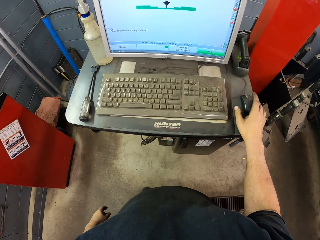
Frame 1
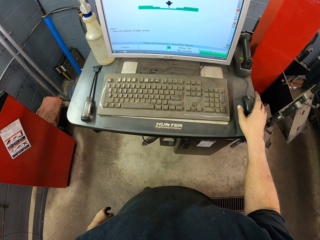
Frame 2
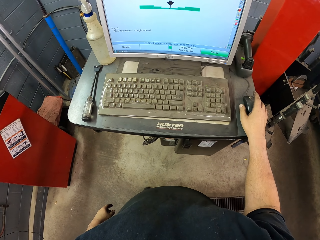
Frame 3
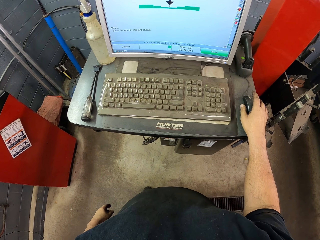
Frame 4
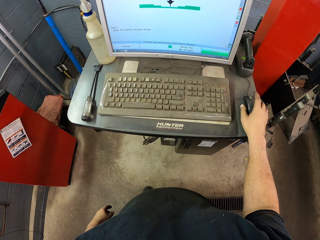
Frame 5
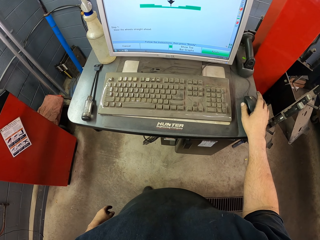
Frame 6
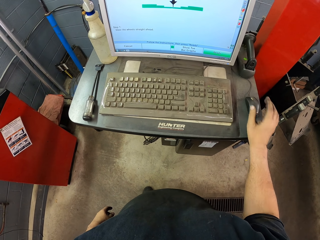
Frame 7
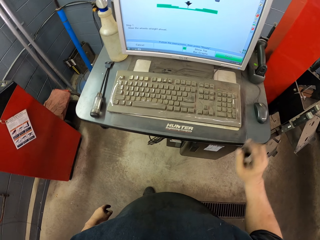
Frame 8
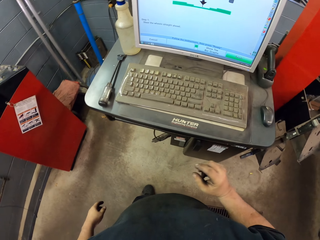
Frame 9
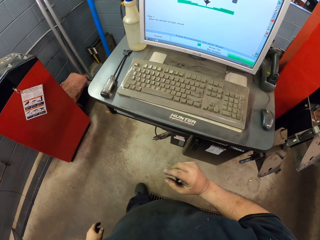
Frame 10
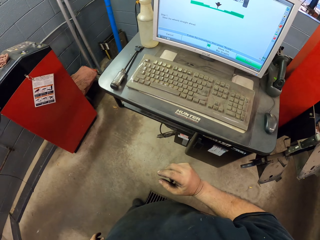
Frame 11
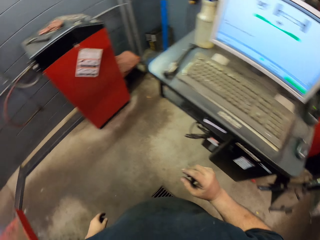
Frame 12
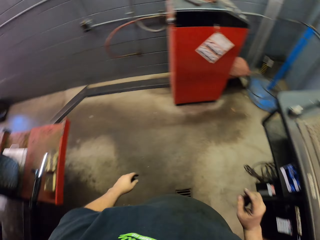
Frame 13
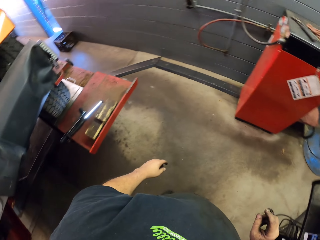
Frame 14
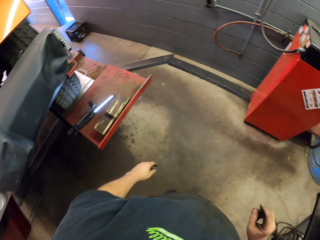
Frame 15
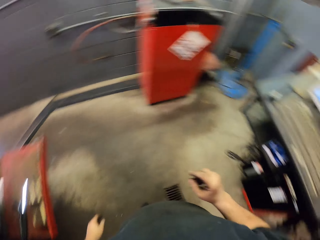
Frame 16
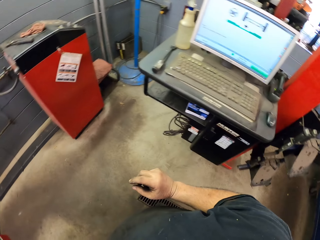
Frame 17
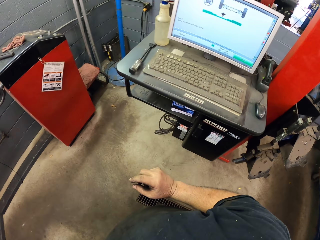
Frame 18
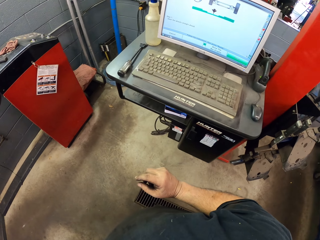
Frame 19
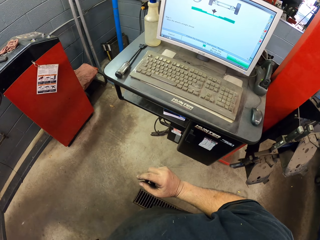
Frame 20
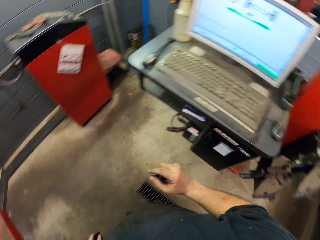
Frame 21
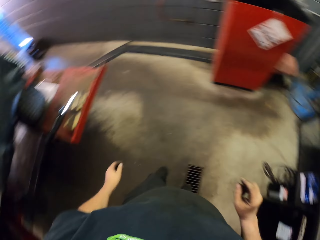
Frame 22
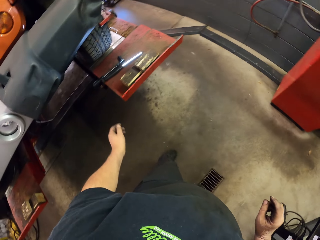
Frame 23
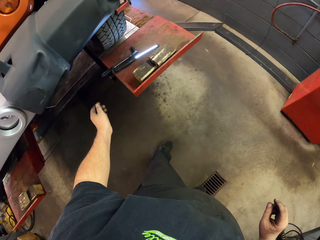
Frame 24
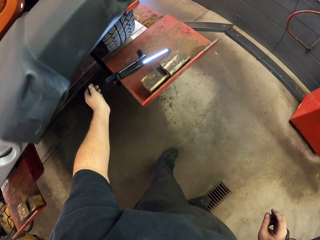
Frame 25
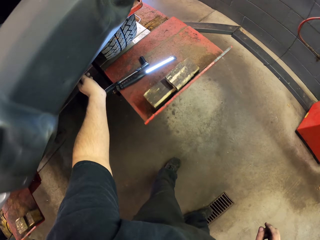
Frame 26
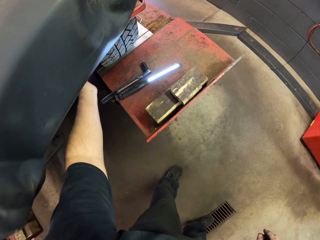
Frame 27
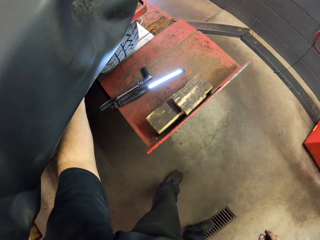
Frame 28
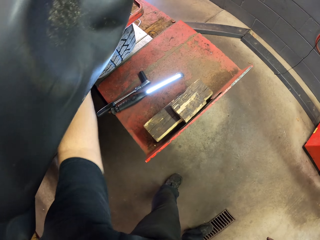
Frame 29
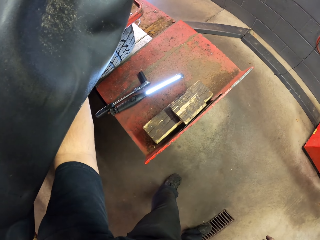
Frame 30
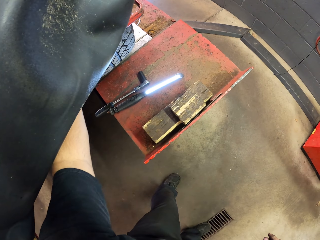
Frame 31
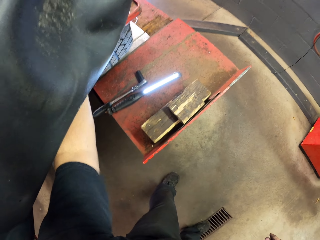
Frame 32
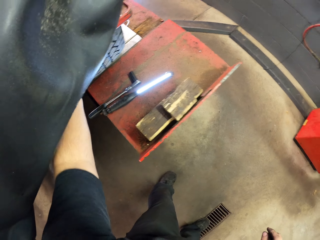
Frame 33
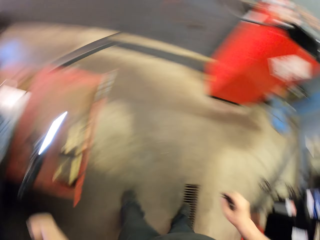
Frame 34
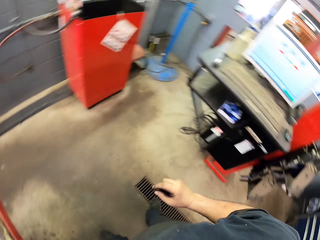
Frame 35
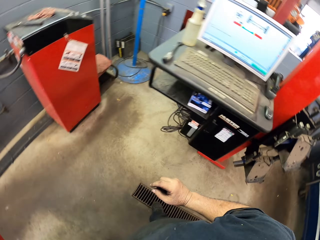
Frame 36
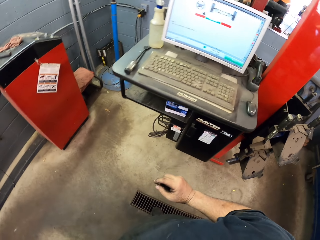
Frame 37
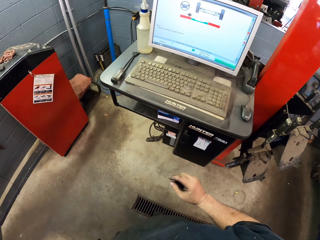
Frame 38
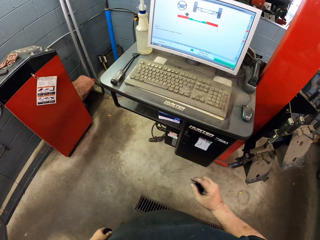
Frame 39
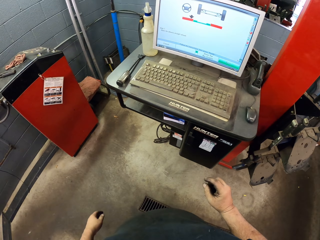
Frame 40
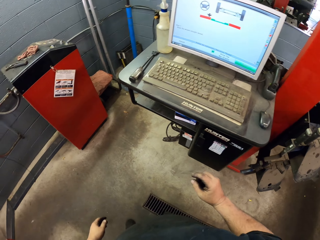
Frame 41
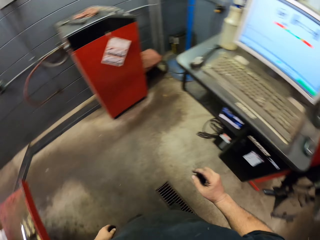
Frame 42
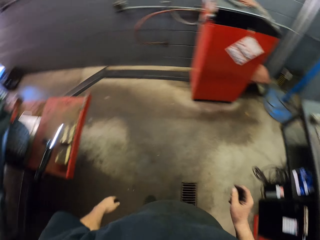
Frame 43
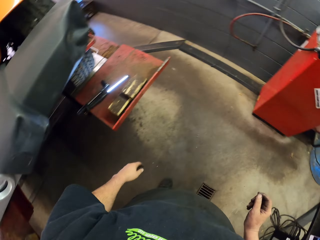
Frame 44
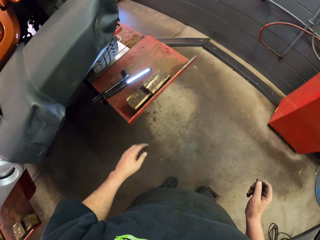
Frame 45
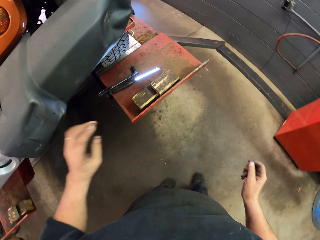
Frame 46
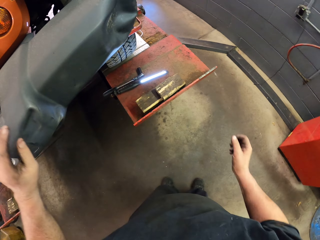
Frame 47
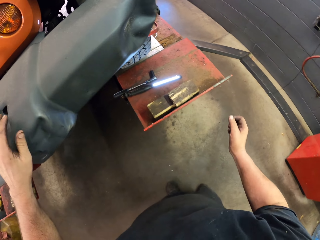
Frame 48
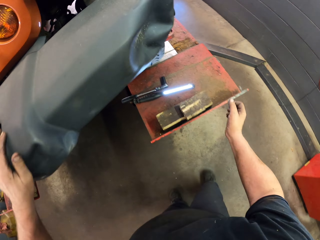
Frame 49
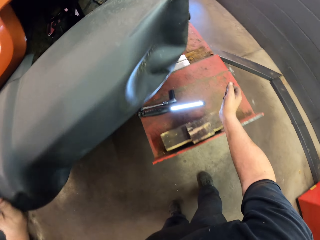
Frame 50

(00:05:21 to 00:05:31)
The camera wearer holds a mouse. He drops the mouse. He looks around. He hits the tire with his hand. He touches the car wheel. He walks around the garage. He looks at the computer.

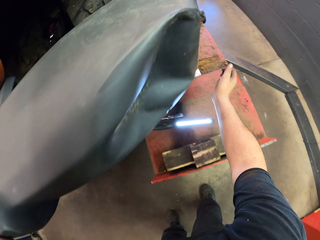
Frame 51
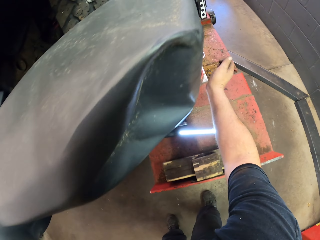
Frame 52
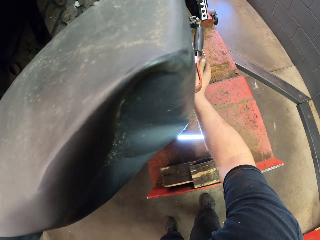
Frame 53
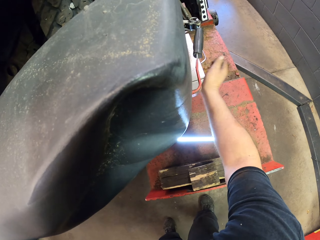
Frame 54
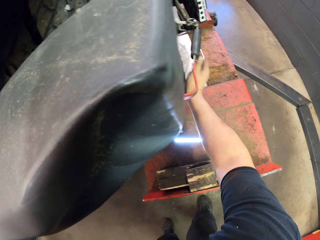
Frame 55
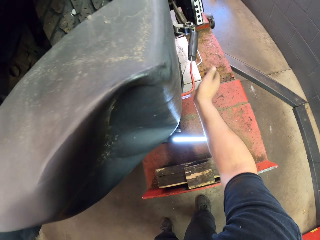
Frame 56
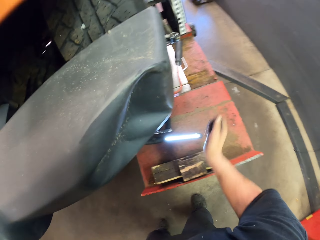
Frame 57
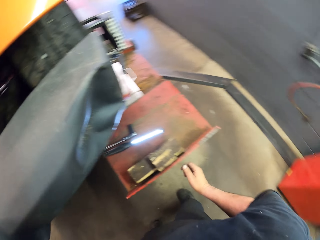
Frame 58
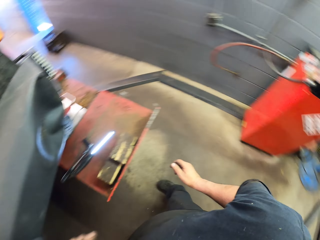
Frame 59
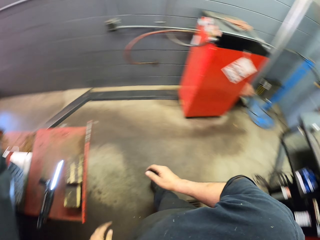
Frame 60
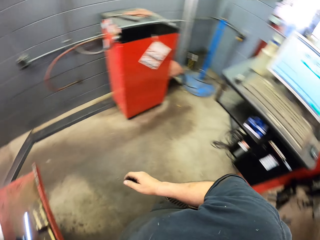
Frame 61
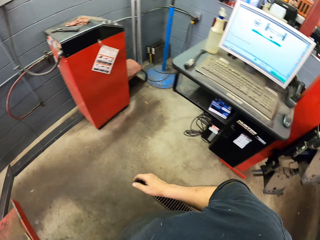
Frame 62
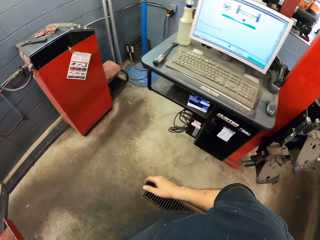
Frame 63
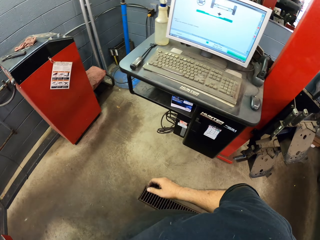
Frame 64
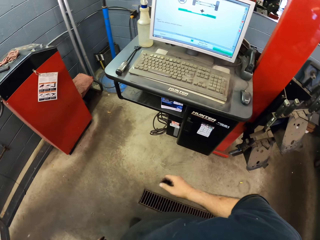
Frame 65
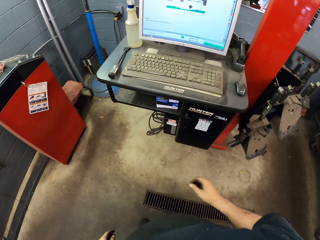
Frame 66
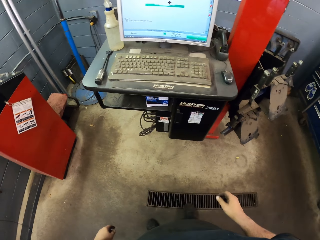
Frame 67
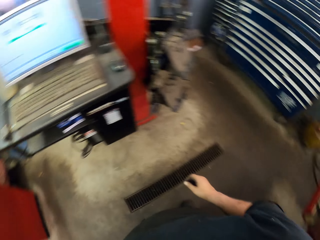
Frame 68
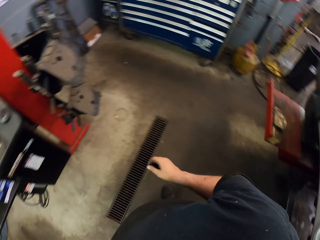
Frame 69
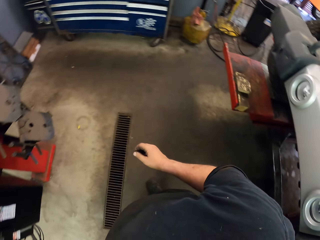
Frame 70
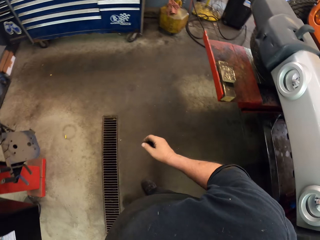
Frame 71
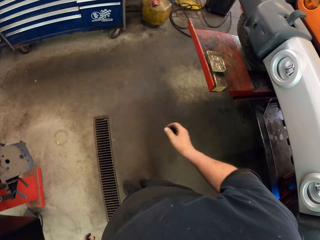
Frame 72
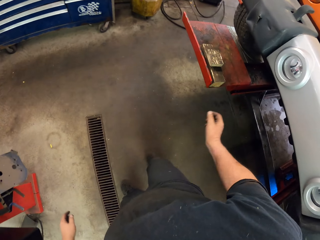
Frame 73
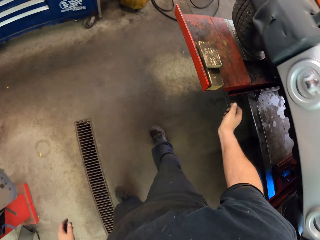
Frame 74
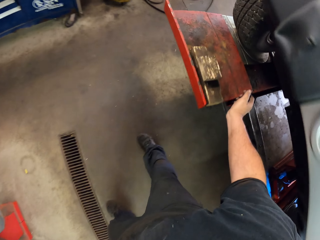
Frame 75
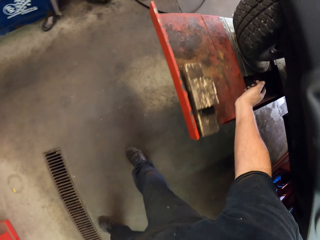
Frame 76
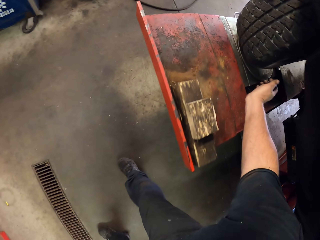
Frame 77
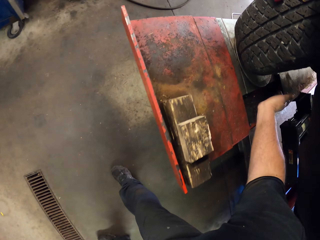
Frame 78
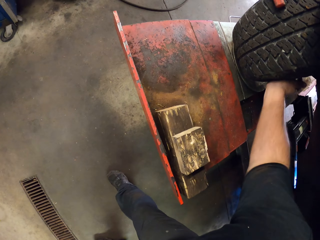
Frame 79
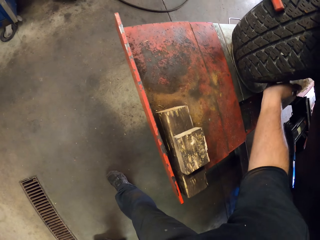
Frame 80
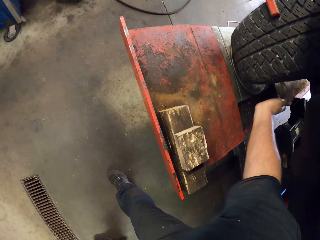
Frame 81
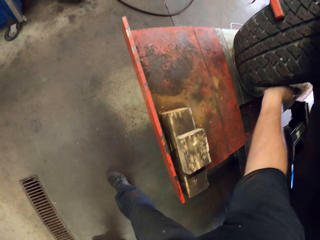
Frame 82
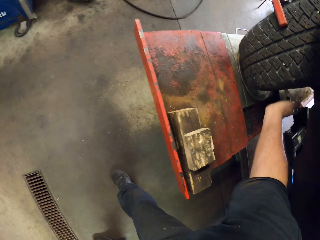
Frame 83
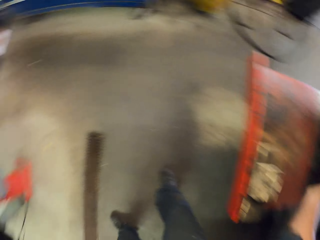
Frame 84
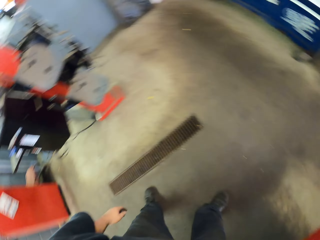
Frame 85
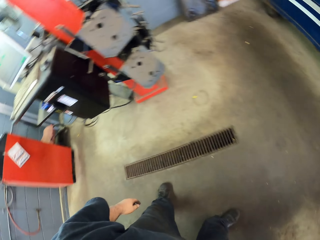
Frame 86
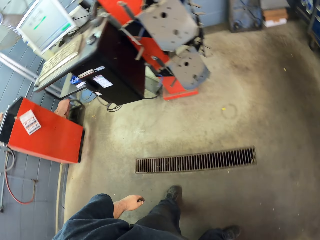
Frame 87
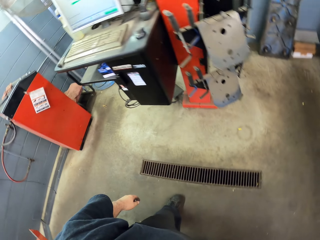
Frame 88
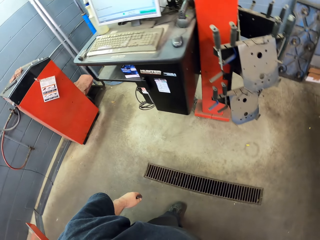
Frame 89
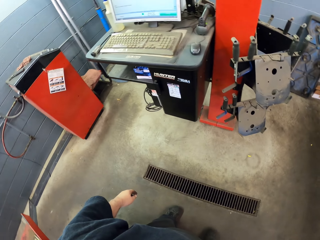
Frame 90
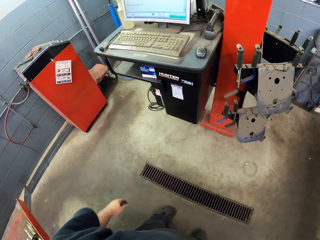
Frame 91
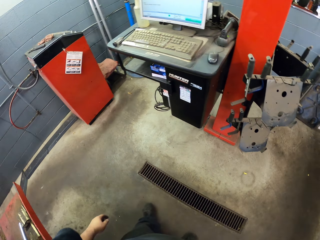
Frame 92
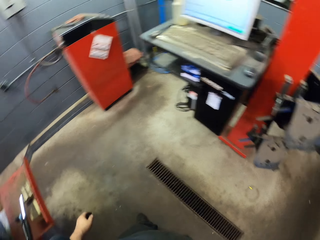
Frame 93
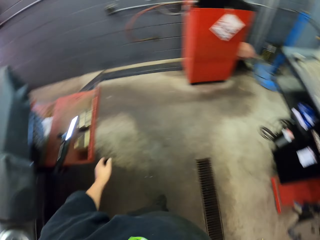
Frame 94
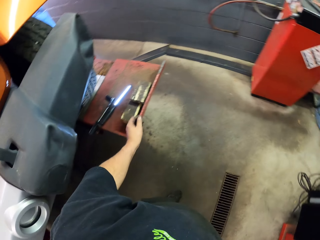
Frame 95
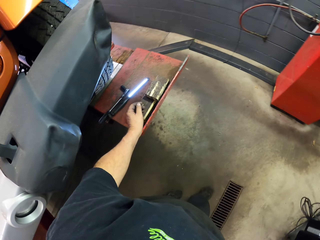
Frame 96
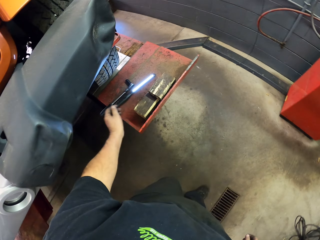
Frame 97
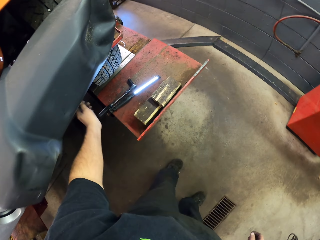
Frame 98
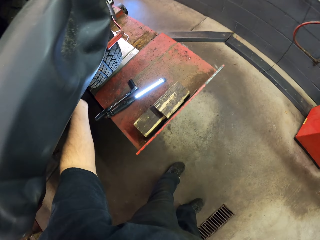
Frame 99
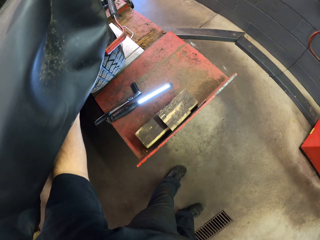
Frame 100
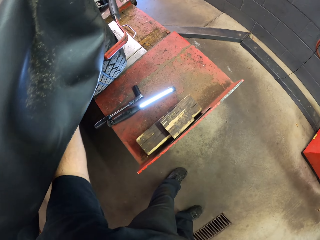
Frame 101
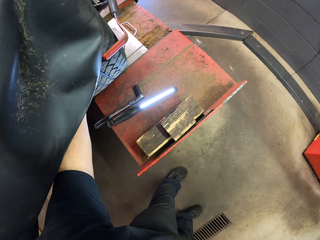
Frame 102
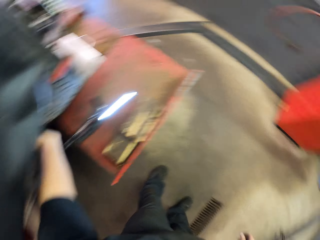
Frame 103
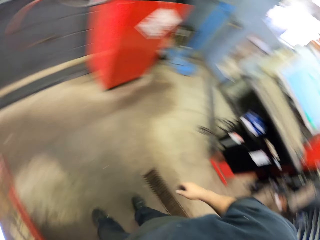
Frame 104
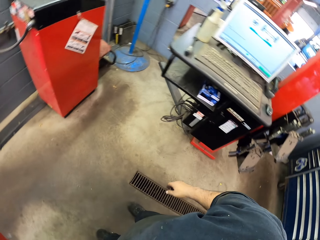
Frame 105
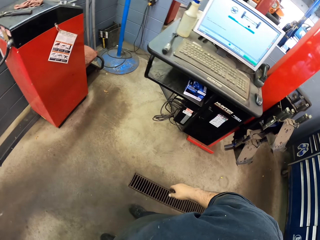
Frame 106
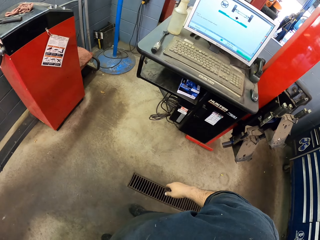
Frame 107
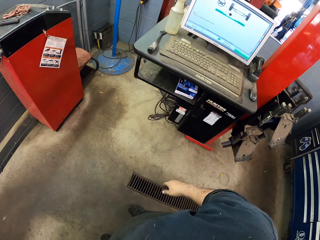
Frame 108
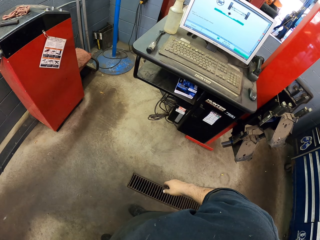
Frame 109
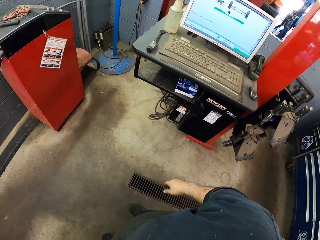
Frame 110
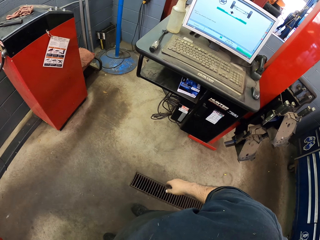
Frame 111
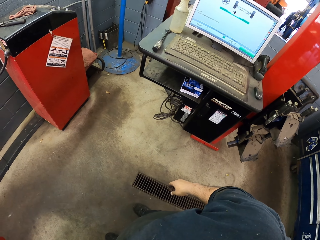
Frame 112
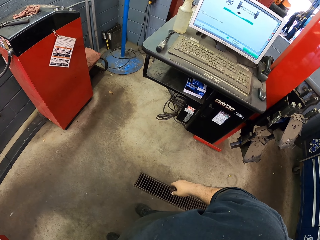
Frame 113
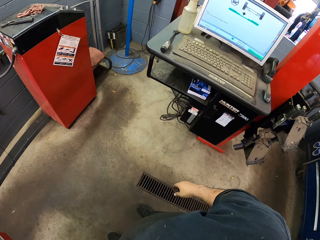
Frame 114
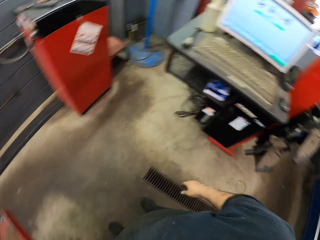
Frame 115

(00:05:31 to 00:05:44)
The camera wearer hits the tire with his hand. He touches the car wheel. He walks around the garage. He looks around the garage. He touches the car wheel and hits the tire. He looks around with his hand. He walks around the garage. He hits the tire with his hand. He touches the car wheel. He looks at the computer.
